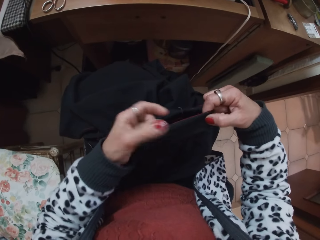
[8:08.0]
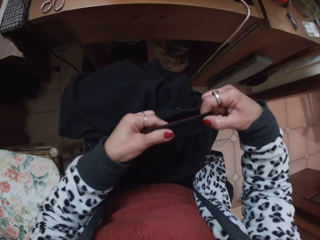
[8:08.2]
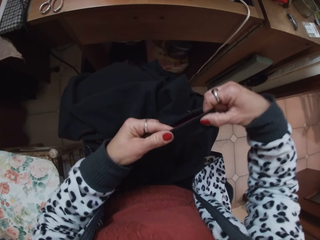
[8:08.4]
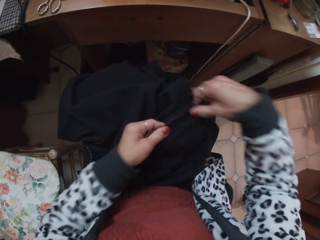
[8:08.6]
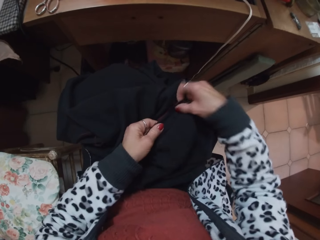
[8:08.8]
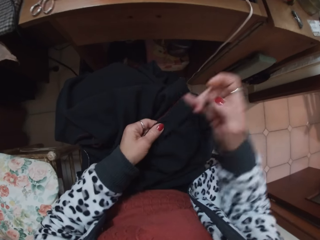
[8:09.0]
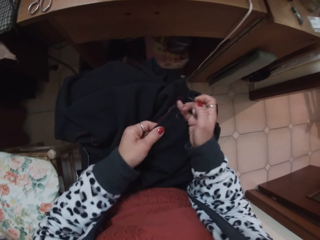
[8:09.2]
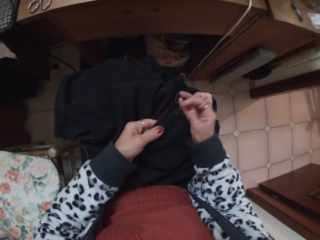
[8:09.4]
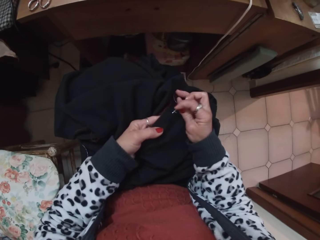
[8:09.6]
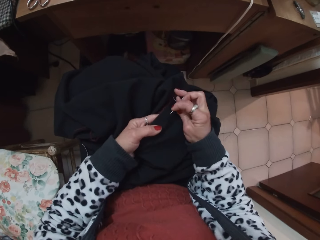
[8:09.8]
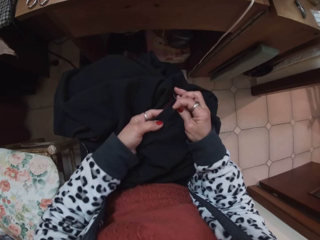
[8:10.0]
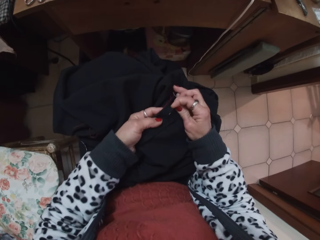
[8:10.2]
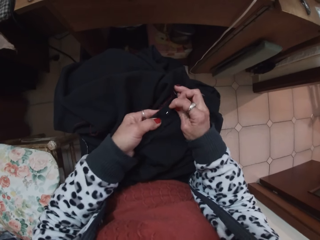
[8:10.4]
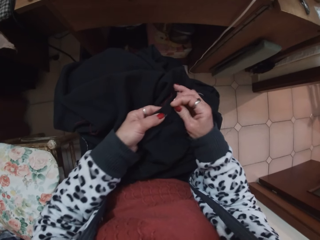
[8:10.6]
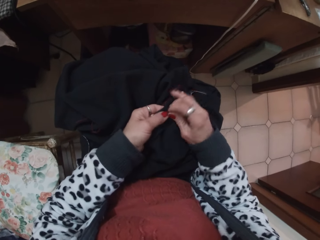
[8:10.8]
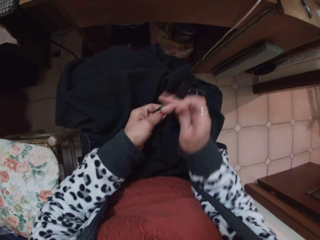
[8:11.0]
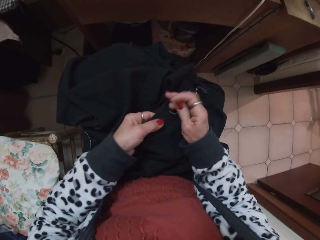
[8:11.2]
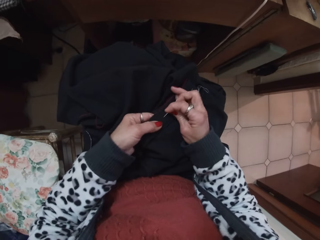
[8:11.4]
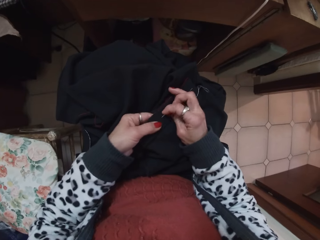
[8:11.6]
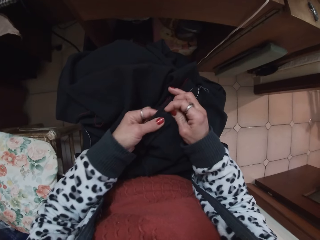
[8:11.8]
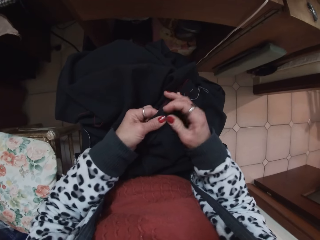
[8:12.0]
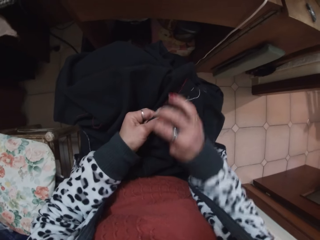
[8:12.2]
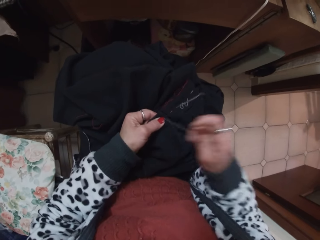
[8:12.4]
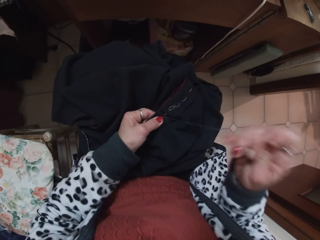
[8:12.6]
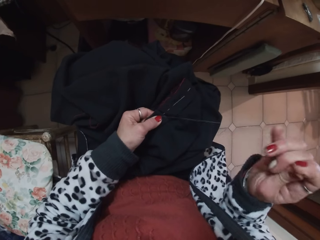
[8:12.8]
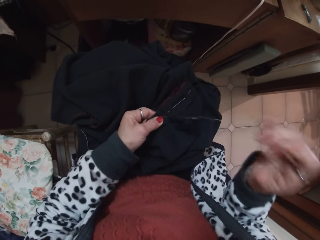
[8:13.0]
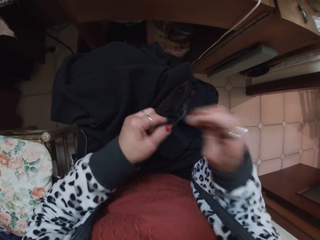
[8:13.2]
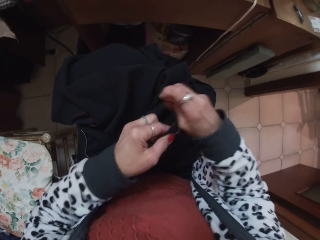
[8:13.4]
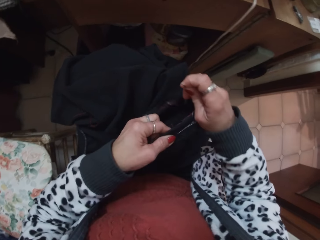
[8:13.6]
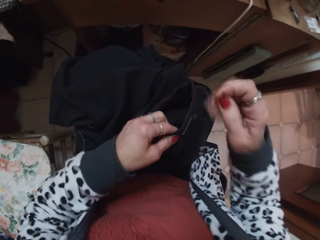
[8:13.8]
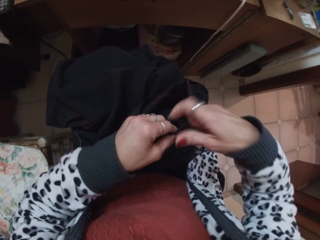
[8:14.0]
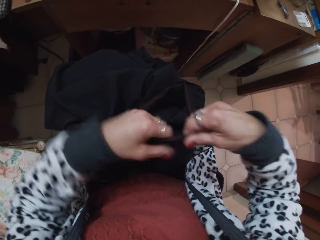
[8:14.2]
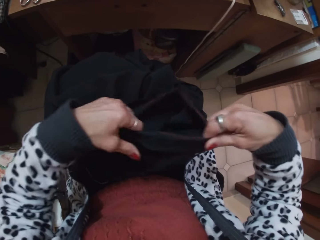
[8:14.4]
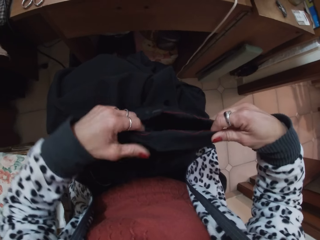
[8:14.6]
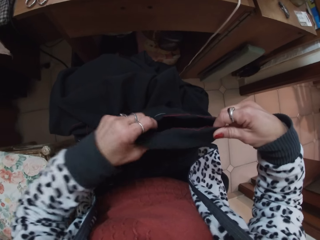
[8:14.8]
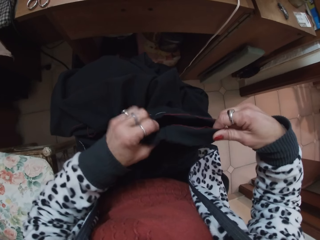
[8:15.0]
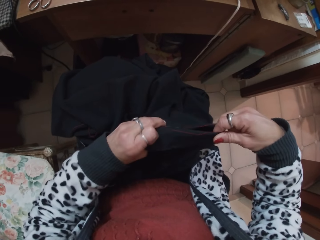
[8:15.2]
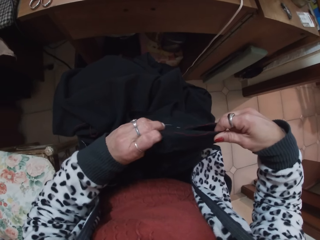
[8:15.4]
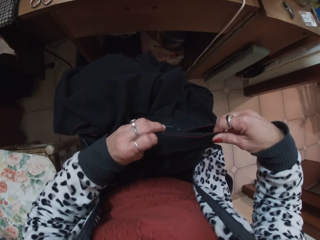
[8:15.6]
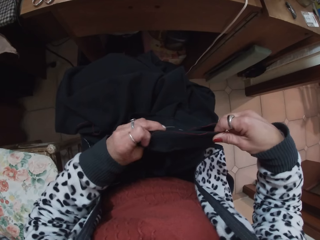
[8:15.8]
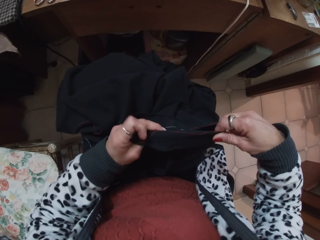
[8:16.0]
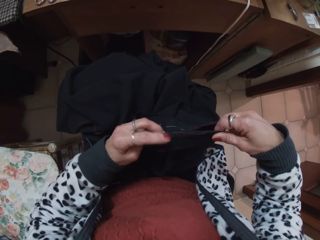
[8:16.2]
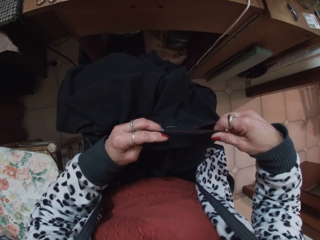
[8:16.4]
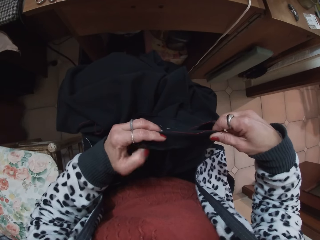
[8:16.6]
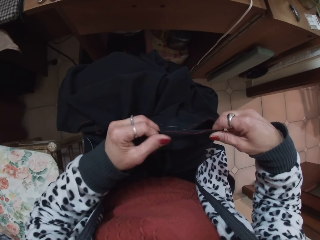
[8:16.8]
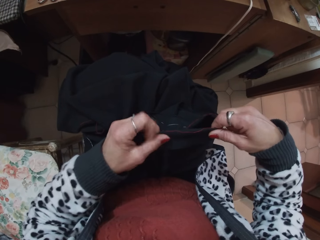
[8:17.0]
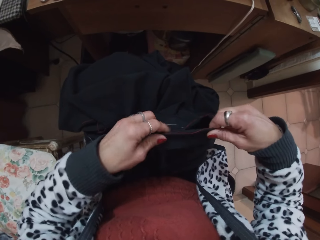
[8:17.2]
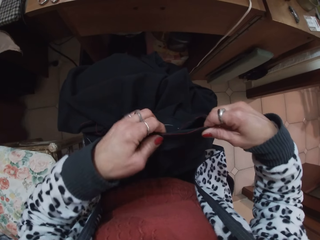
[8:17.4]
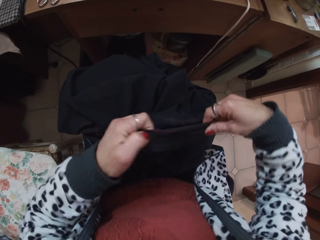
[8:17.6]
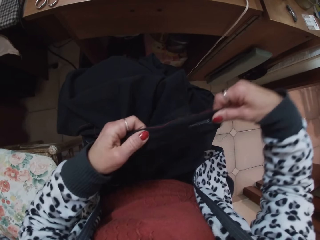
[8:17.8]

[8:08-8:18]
The camera wearer stitches the fabric with a needle. They adjust the sewing thread. They adjust the fabric.

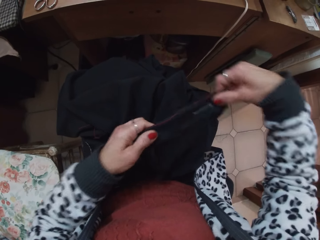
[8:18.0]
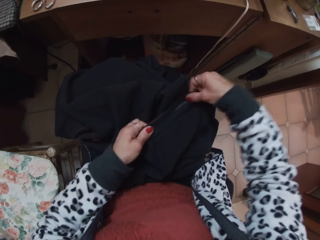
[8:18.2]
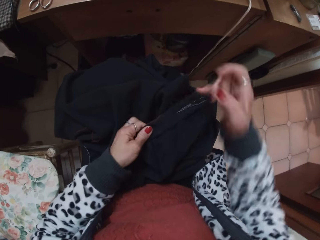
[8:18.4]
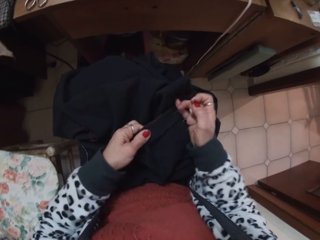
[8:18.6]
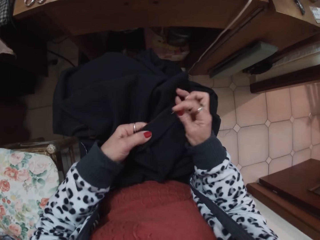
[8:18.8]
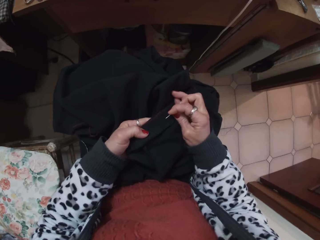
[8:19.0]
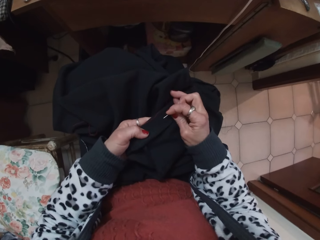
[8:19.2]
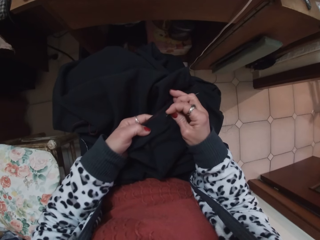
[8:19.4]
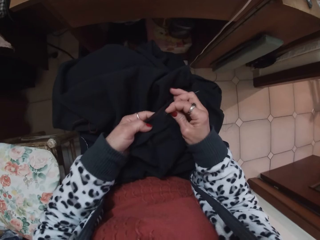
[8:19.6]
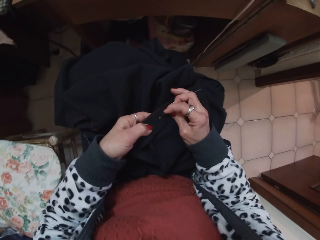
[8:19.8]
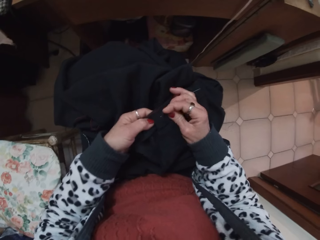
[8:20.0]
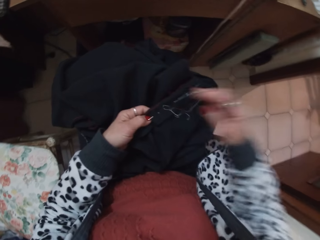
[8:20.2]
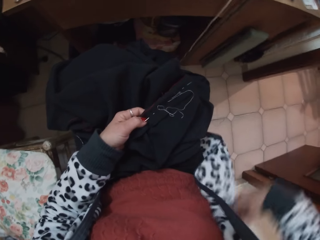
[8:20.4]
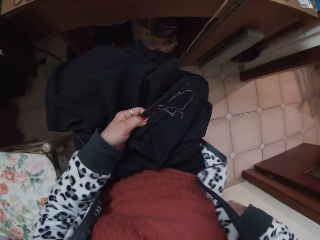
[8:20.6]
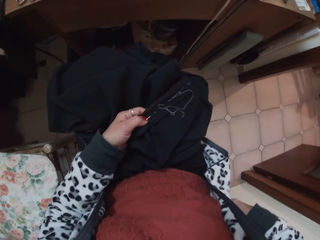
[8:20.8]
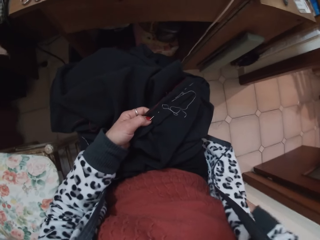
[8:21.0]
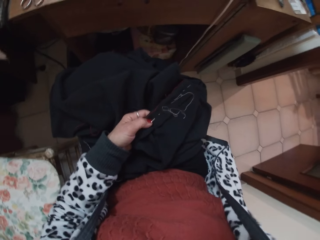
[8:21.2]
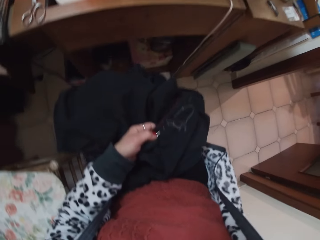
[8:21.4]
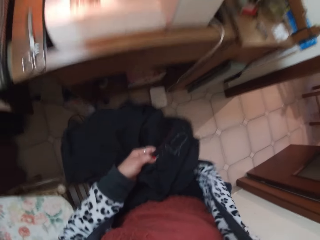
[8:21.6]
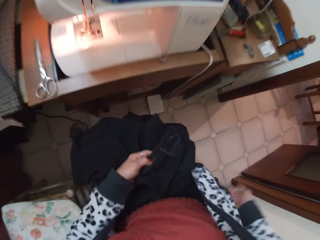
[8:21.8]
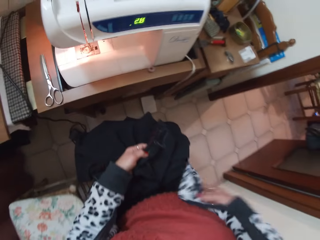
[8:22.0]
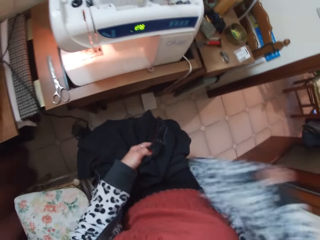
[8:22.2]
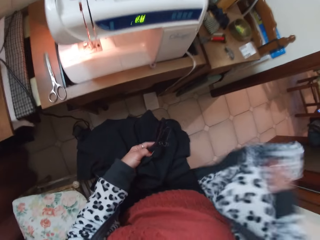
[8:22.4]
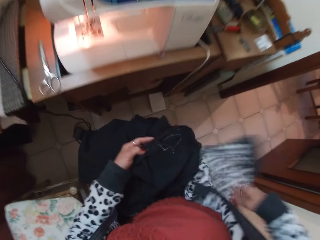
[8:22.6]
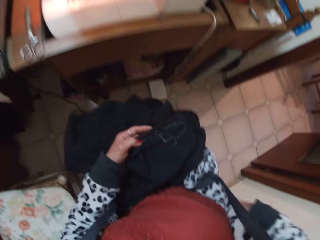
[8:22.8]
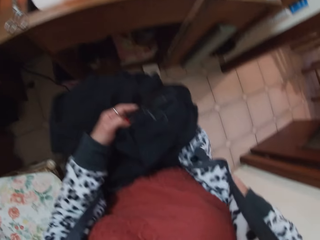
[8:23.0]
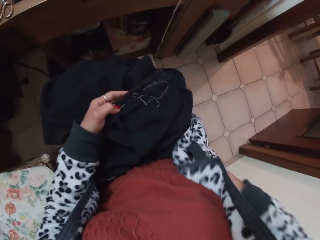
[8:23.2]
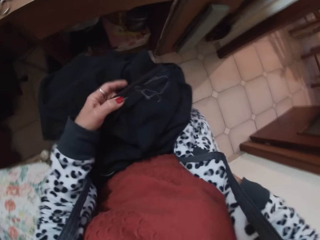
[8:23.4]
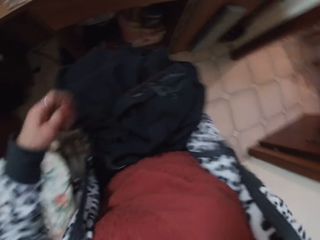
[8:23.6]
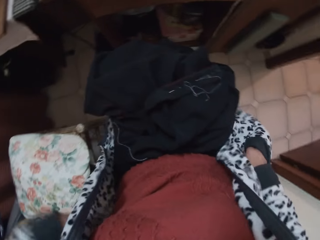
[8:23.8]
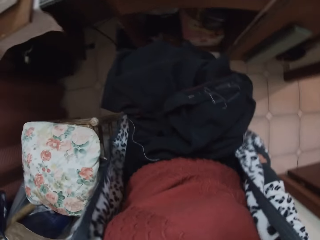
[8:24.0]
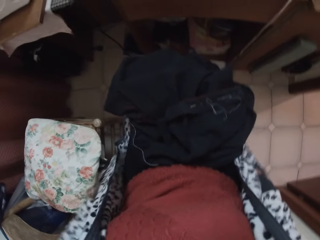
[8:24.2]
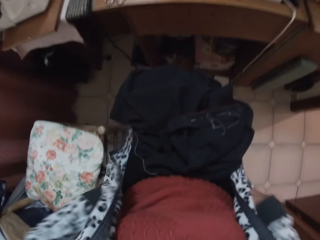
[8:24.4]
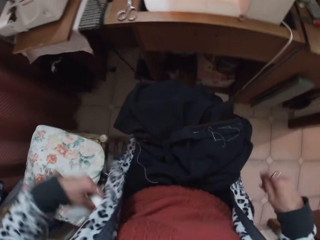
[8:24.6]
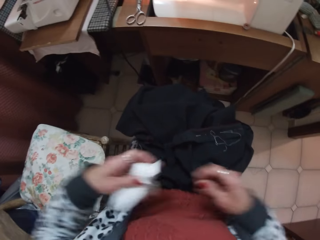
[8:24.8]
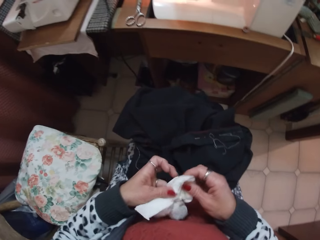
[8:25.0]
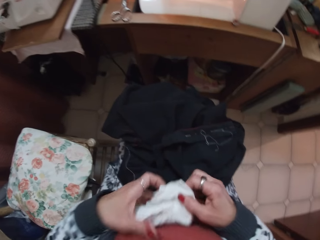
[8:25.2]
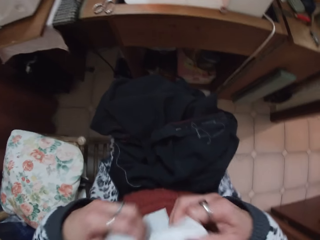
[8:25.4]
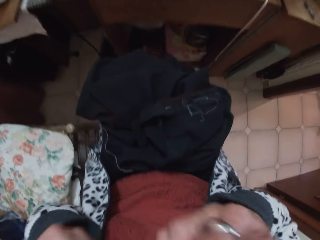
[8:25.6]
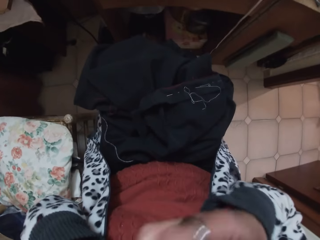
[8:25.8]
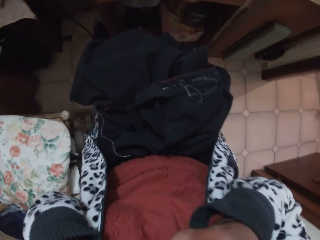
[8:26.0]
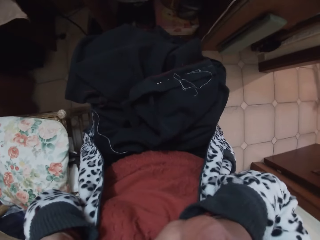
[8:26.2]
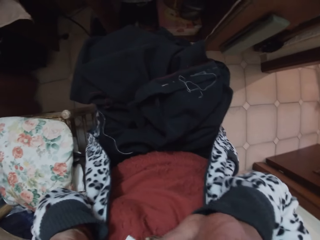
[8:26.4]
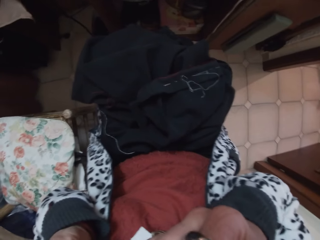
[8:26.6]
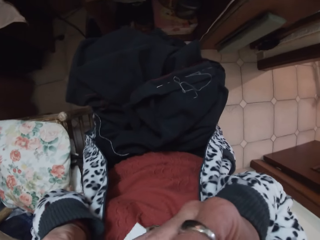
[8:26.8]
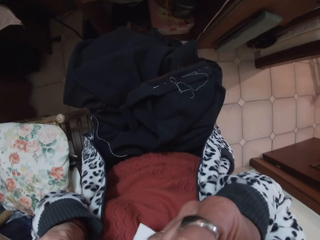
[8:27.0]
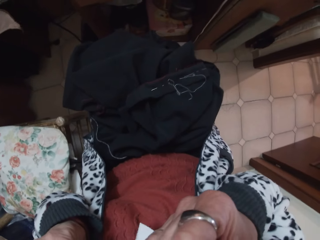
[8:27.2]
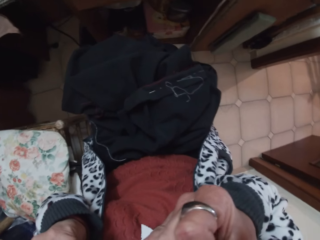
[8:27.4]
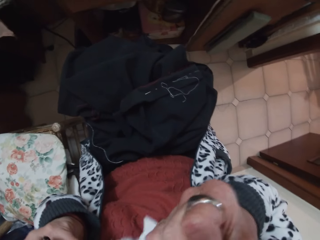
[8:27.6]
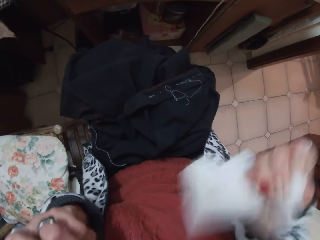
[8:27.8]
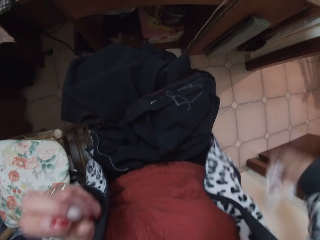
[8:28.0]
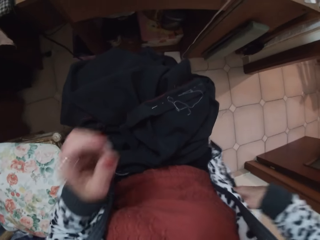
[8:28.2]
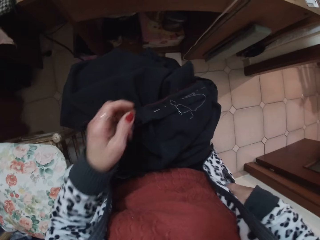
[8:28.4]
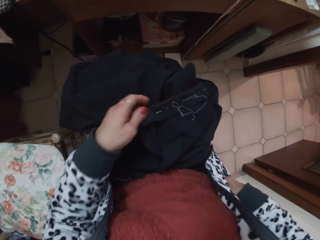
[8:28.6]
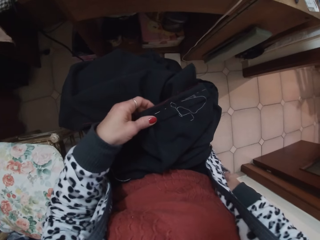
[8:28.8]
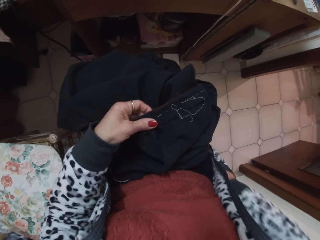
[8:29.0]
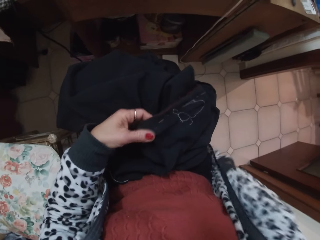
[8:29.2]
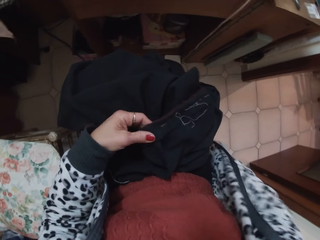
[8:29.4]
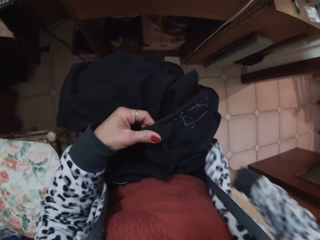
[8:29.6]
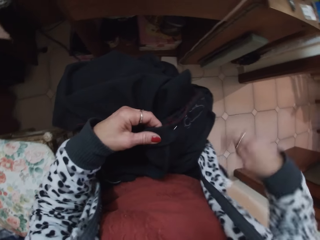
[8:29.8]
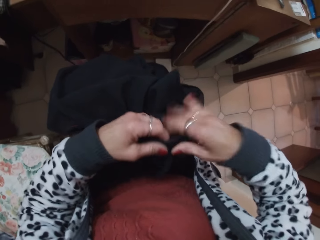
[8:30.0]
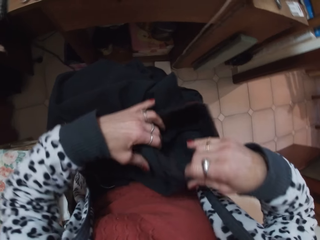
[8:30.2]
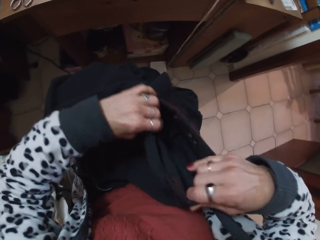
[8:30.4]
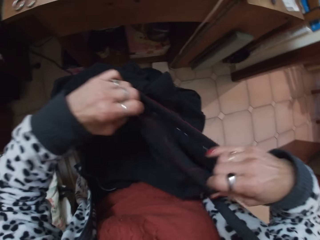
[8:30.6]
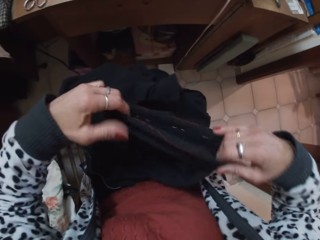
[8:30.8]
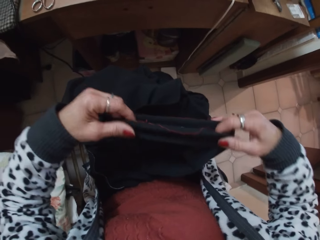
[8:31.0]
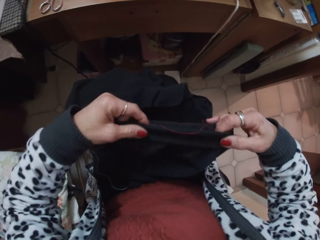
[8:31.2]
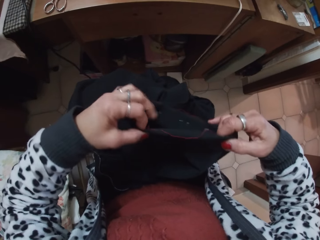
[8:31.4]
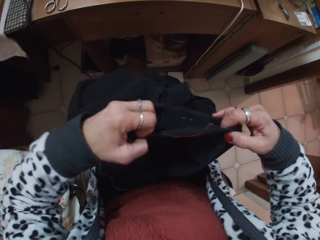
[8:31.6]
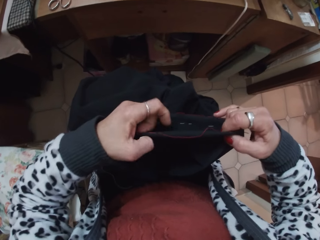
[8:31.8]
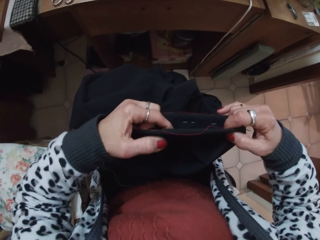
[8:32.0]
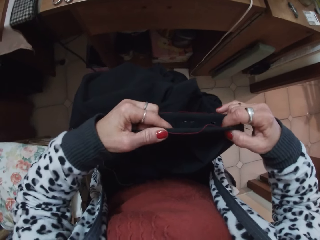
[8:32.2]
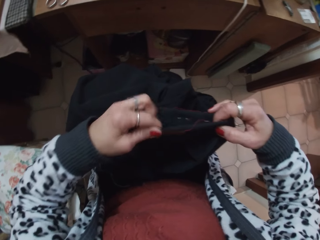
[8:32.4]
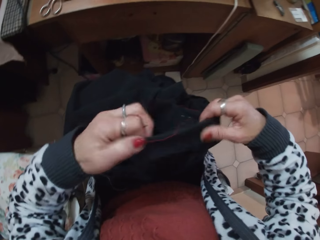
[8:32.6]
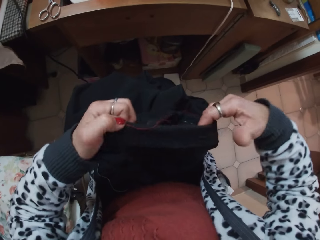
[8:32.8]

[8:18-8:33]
The camera wearer stitches the fabric with a needle. She holds the fabric, turns around and touches her pocket. She adjusts the sweater and puts hands in the pockets. She holds a white handkerchief. She blows her nose with the handkerchief. She puts the handkerchief in her pocket. She adjusts the fabric.
